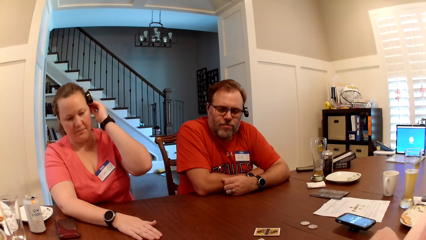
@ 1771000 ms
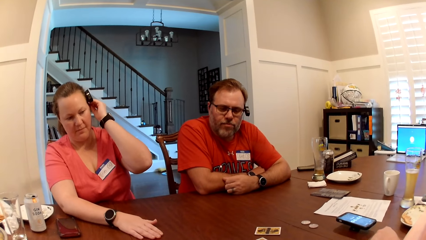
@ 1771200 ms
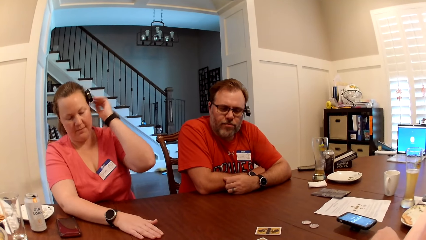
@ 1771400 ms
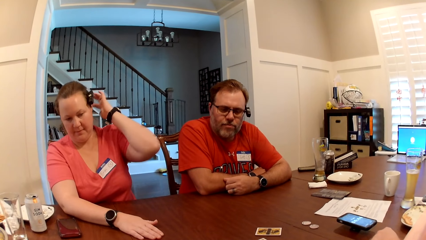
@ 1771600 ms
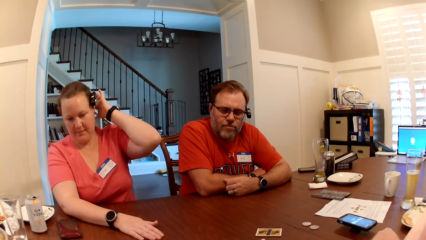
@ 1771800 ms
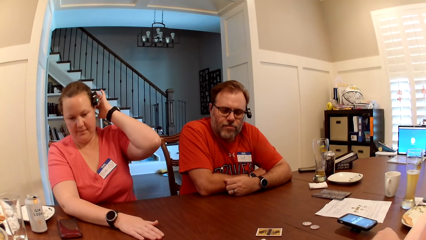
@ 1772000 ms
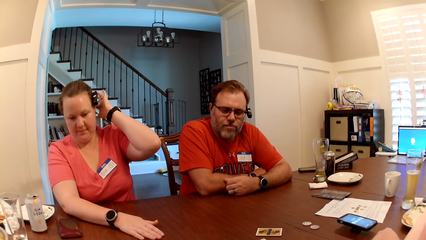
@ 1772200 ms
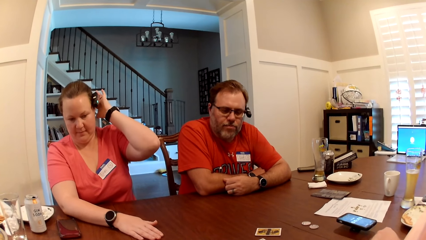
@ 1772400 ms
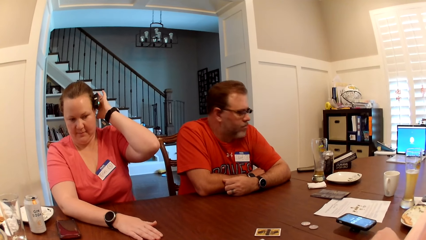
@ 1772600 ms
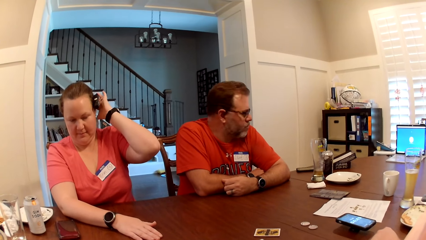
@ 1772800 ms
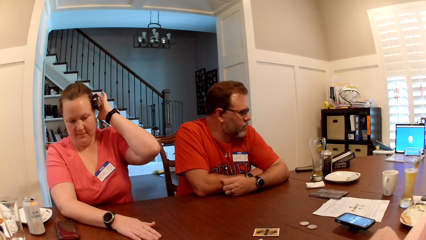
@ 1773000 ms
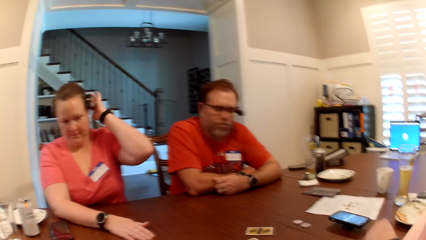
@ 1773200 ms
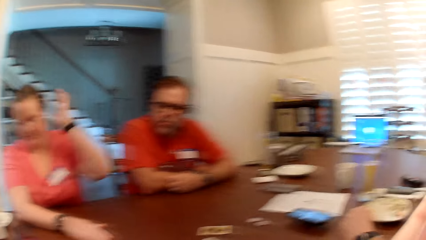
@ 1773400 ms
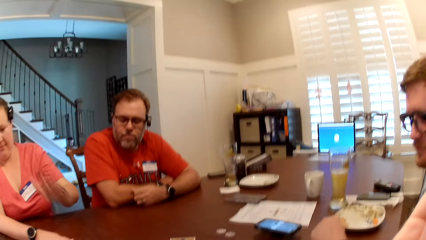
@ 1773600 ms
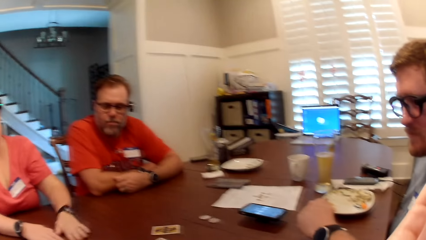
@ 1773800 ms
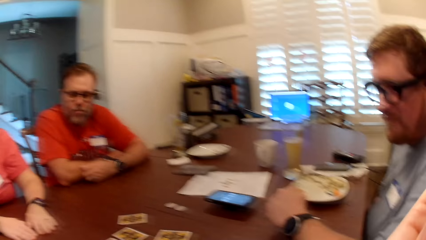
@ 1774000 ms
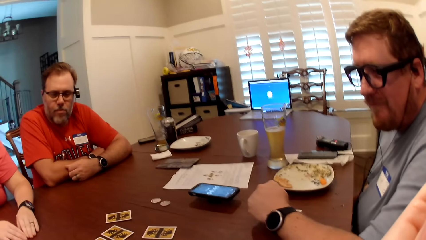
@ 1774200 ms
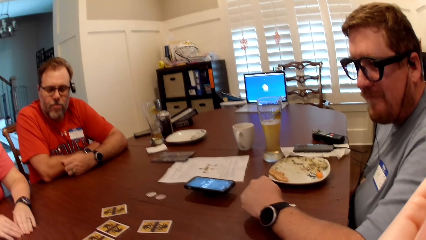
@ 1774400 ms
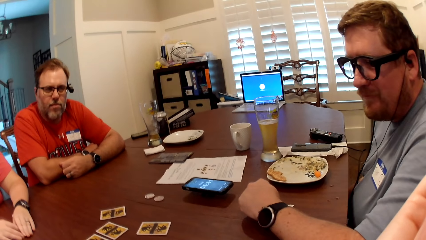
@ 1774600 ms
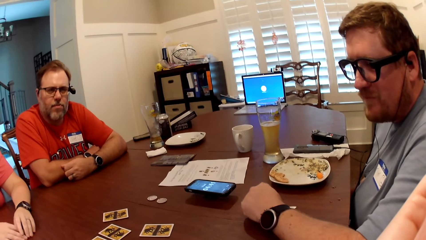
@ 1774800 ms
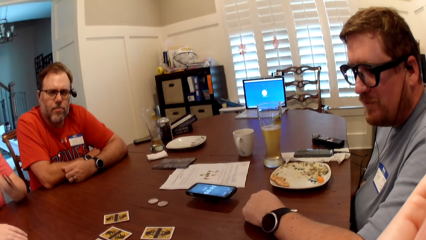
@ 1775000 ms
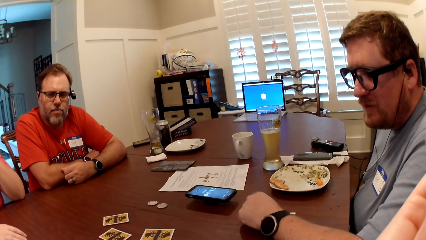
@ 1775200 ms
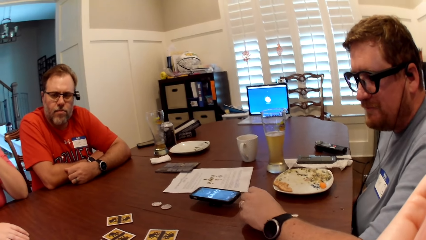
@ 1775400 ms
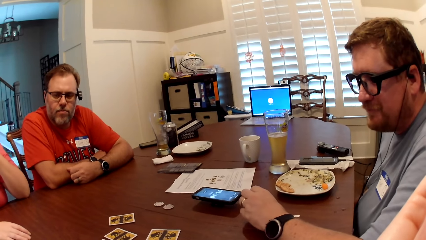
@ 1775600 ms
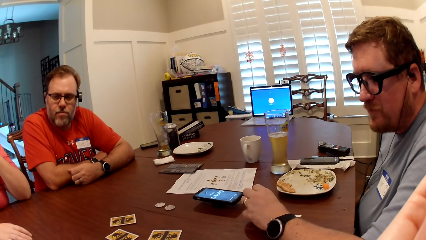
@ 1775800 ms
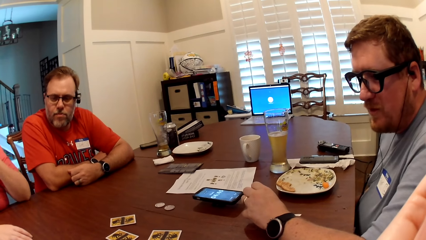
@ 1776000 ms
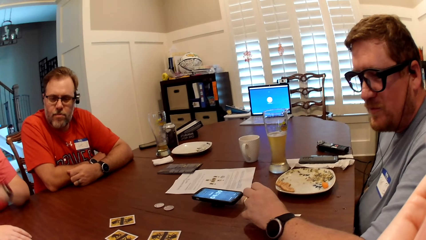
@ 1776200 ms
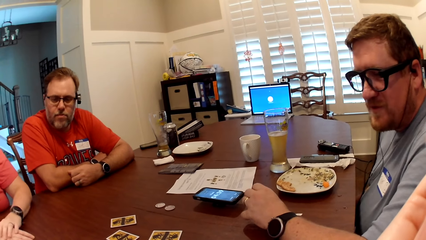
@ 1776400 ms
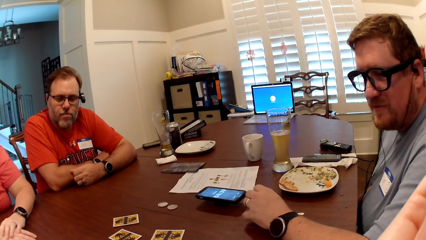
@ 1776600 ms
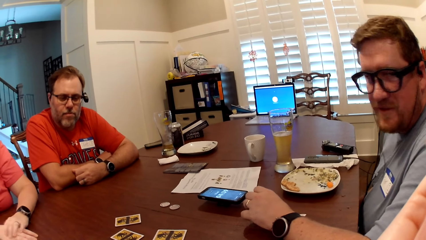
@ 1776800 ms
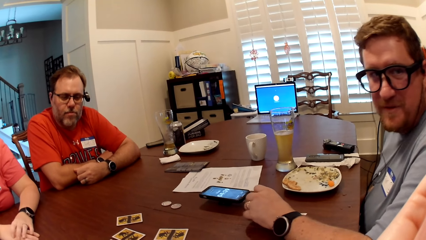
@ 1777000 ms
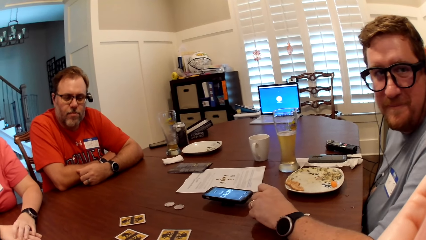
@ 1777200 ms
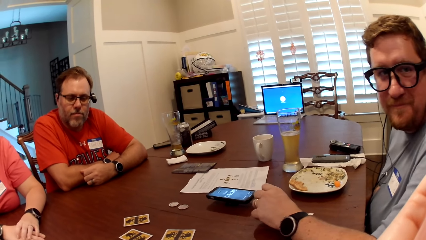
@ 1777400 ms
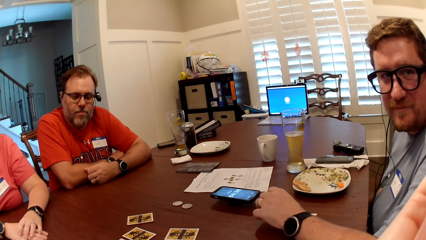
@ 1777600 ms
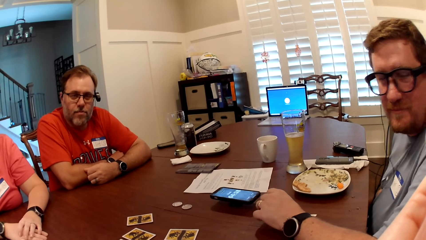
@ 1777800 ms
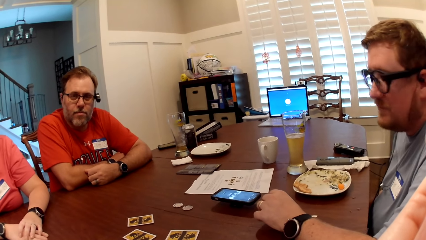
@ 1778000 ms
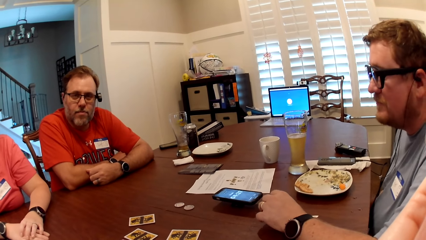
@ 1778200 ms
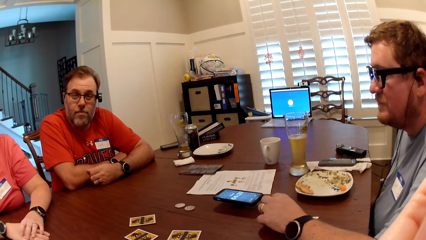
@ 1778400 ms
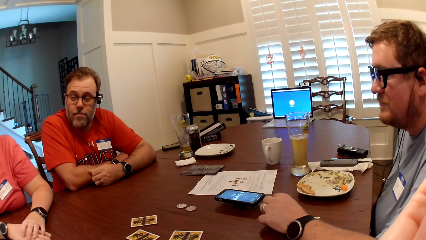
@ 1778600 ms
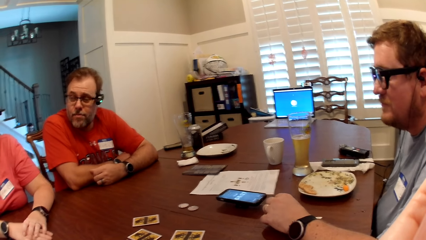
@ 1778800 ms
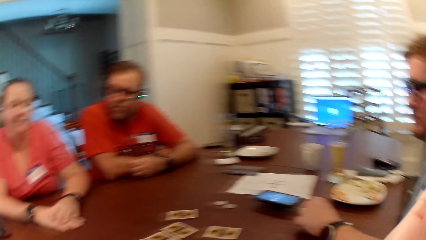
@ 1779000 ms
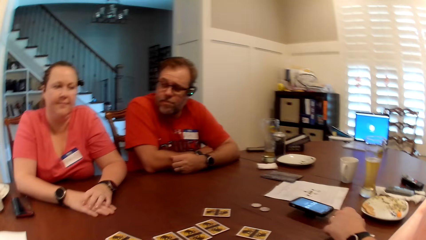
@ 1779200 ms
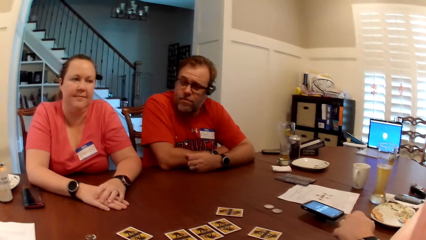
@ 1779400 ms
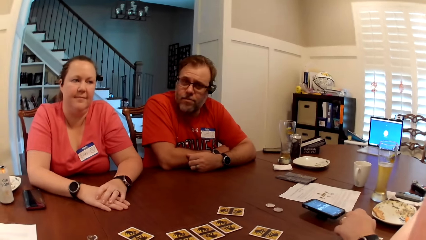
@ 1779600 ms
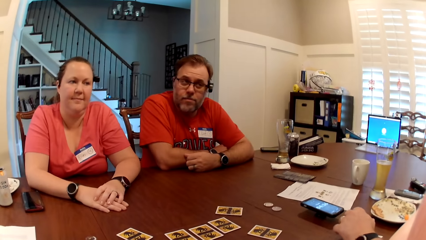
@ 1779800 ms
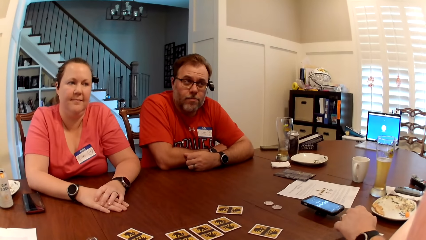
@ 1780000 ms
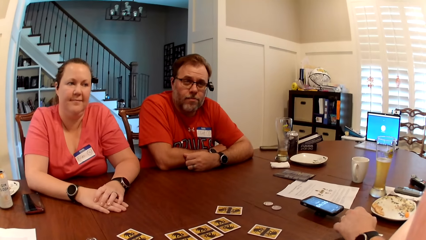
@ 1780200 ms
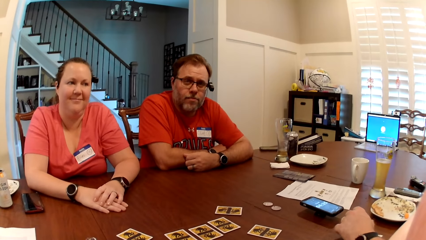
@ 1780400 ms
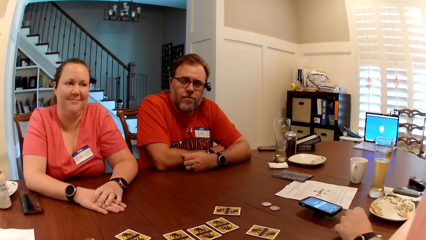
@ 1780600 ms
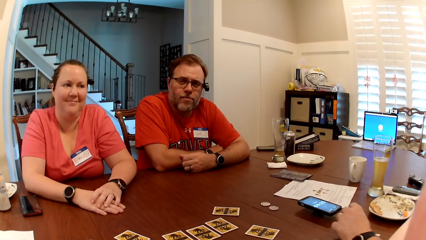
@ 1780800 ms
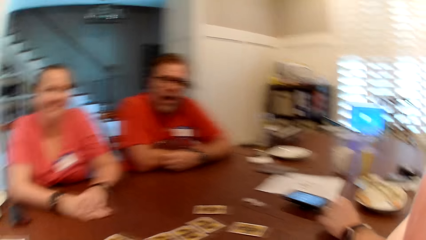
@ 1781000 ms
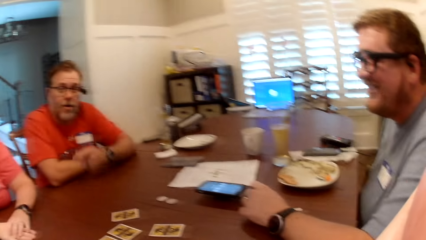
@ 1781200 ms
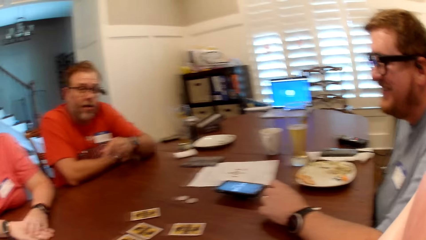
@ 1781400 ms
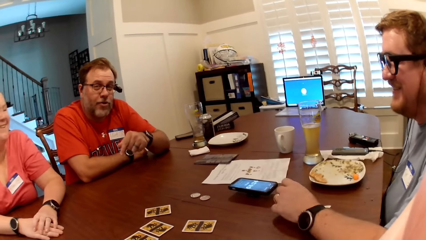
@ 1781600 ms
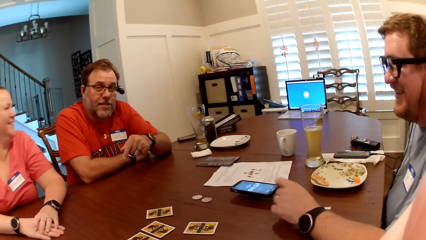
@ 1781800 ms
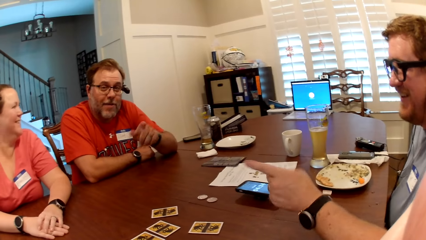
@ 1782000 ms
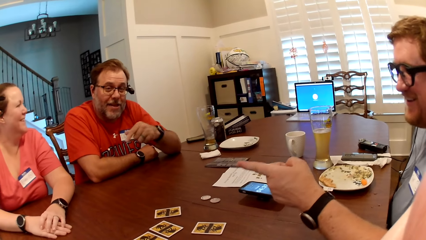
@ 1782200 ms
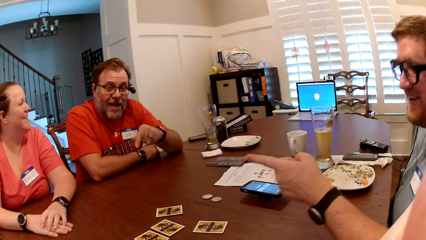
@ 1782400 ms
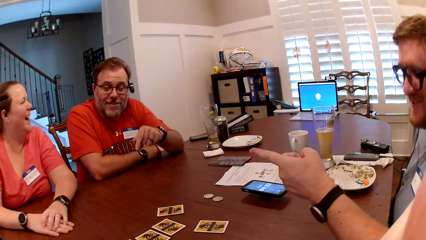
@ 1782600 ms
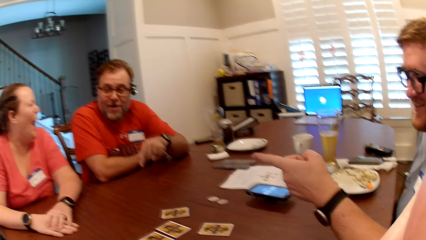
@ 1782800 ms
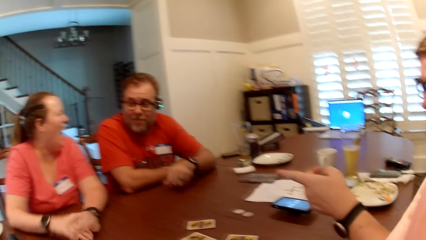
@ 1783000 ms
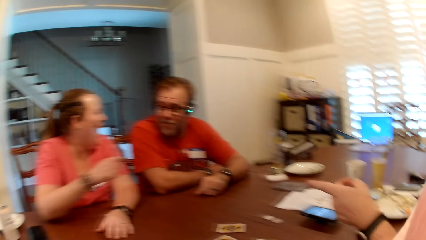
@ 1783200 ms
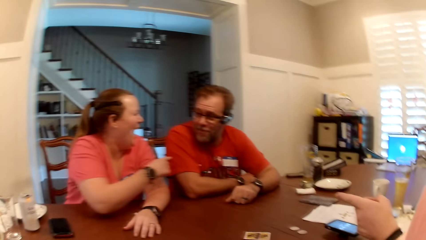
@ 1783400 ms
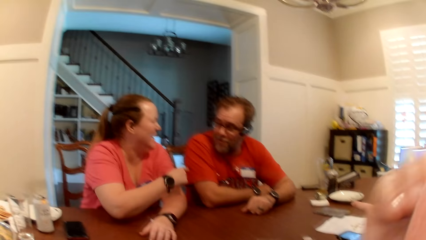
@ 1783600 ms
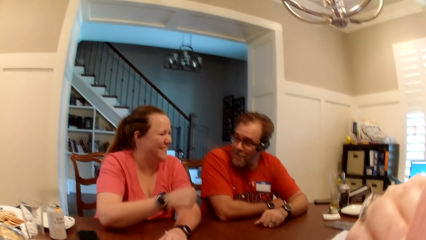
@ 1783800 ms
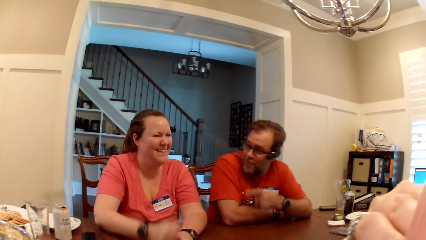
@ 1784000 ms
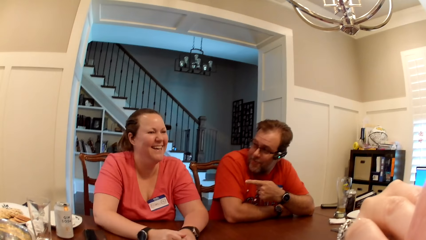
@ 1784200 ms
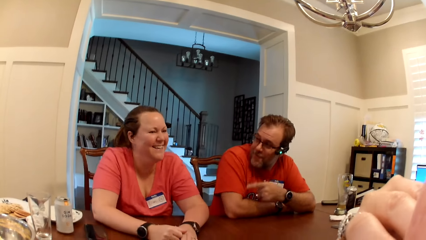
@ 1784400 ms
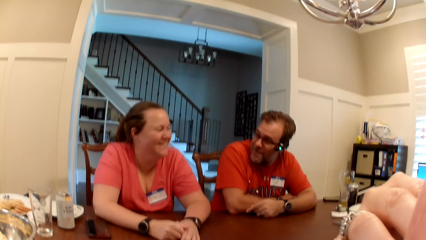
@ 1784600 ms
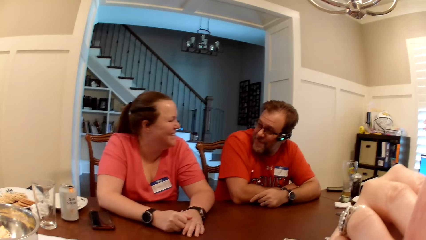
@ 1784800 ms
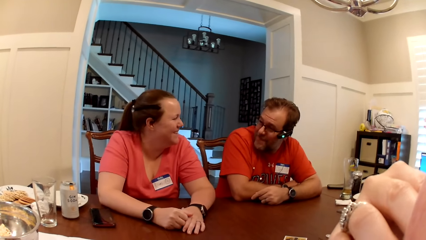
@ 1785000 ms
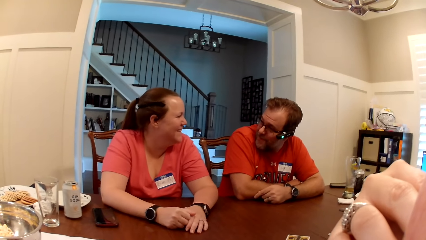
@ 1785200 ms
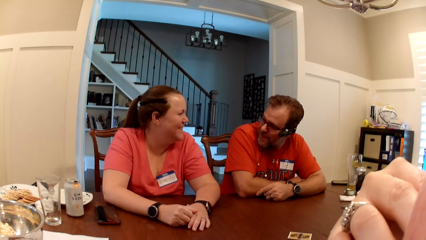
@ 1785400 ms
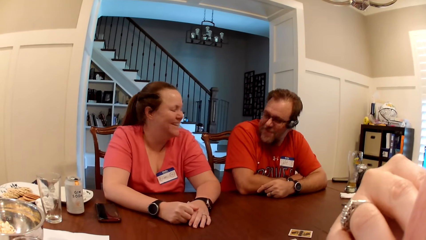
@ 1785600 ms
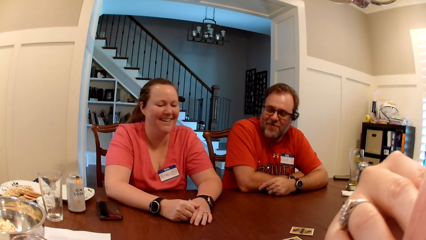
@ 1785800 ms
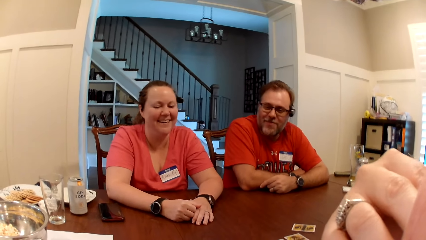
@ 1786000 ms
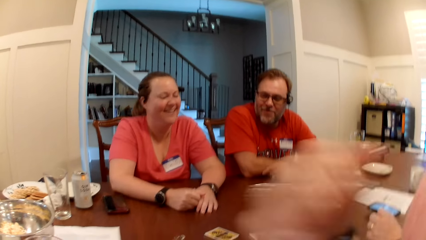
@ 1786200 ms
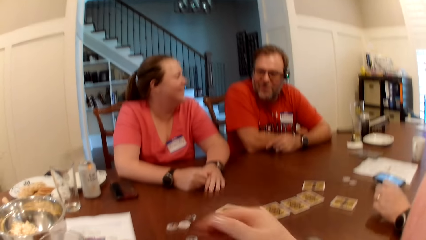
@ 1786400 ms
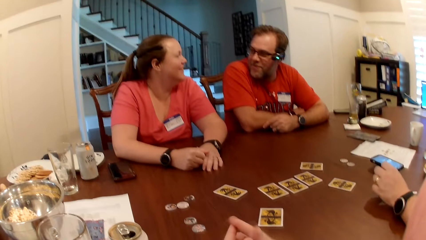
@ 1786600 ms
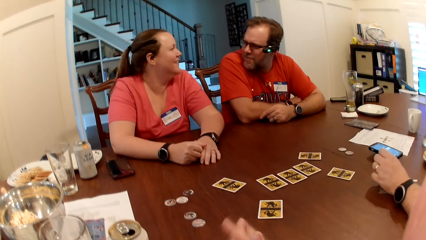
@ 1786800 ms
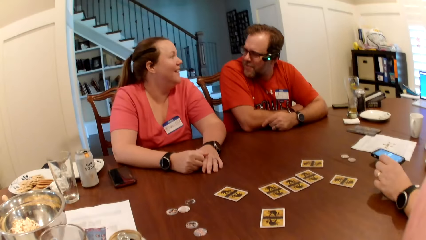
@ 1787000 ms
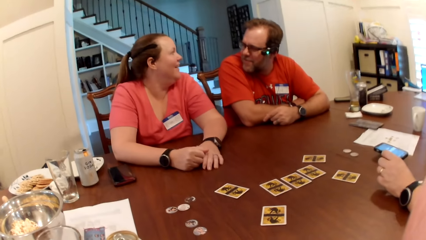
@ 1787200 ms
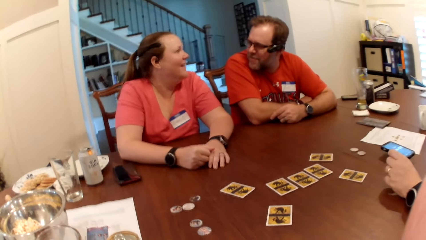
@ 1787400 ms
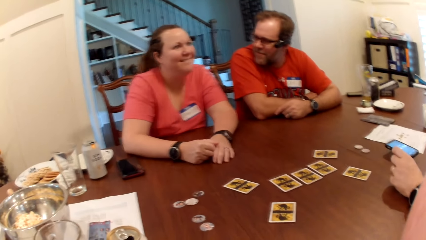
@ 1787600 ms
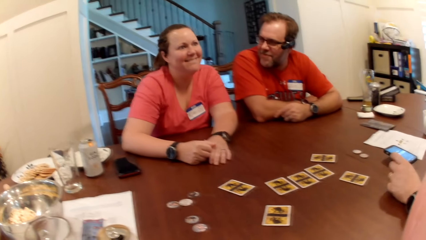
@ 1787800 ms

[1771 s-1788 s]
The woman scratches her hair with her left hand. A man makes a gesture.
